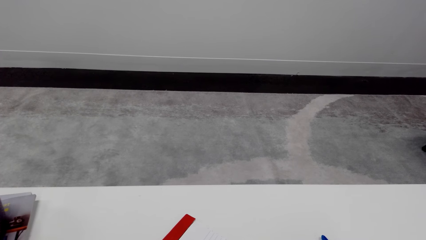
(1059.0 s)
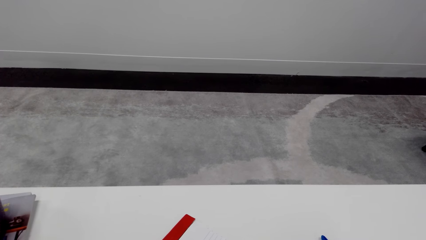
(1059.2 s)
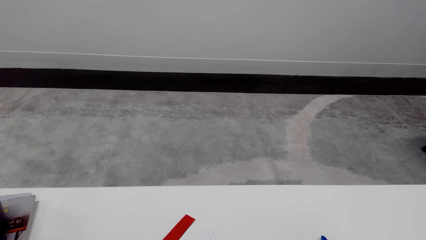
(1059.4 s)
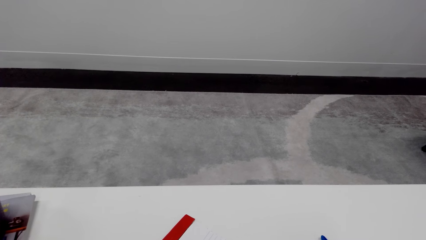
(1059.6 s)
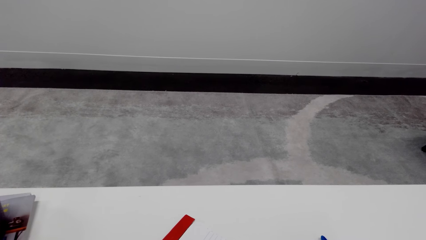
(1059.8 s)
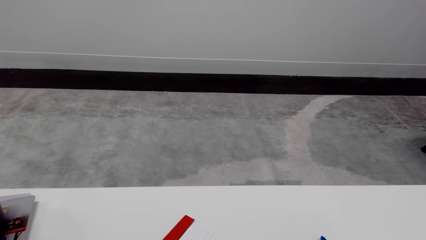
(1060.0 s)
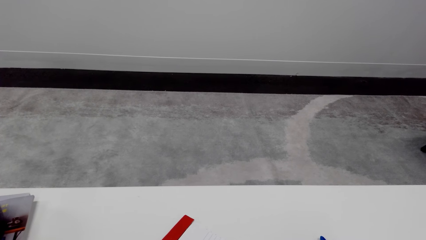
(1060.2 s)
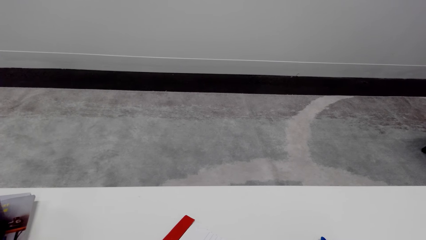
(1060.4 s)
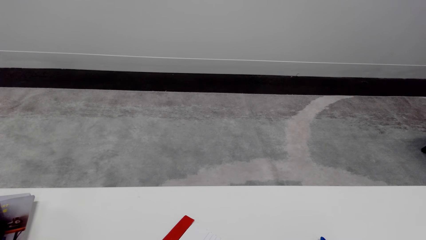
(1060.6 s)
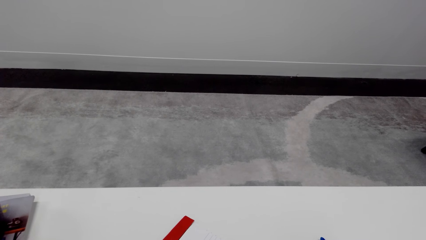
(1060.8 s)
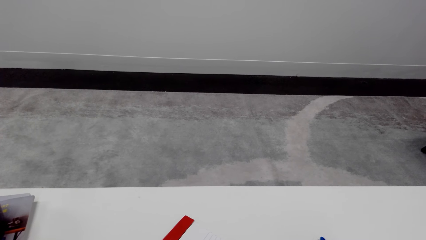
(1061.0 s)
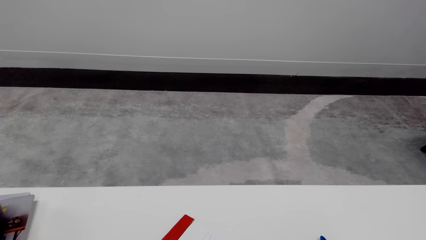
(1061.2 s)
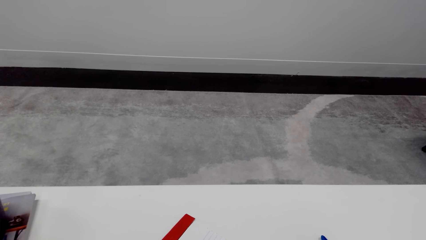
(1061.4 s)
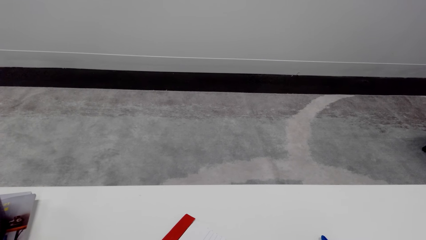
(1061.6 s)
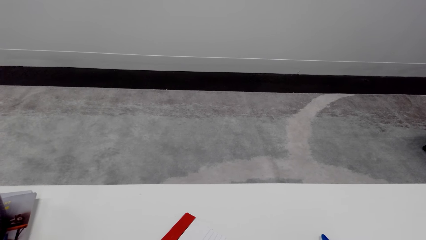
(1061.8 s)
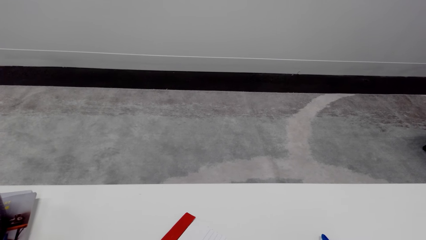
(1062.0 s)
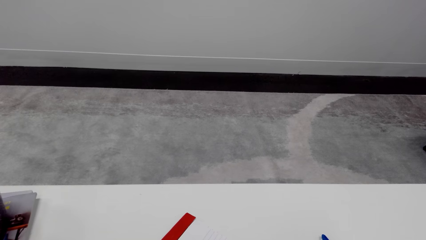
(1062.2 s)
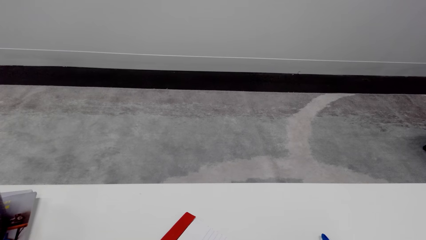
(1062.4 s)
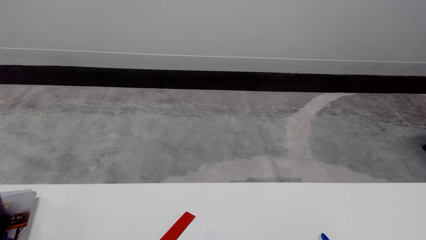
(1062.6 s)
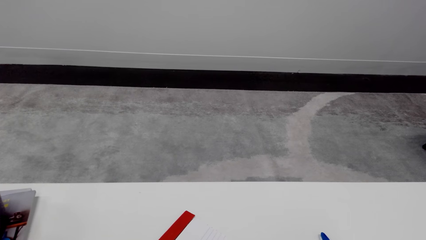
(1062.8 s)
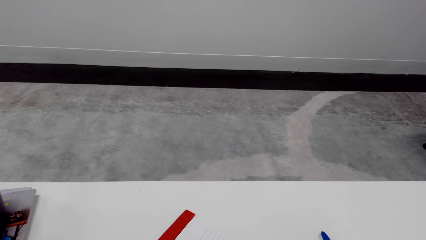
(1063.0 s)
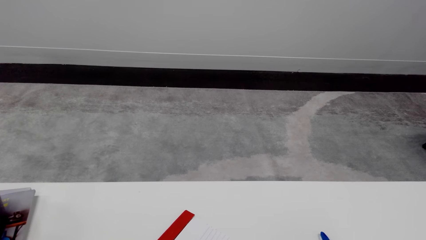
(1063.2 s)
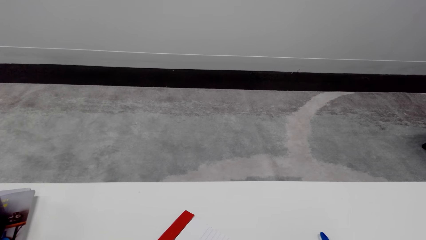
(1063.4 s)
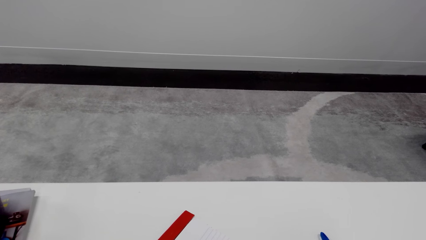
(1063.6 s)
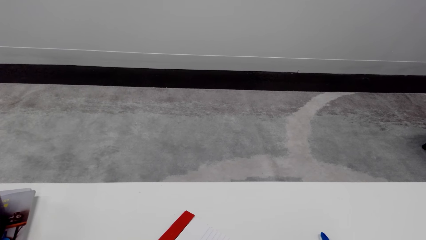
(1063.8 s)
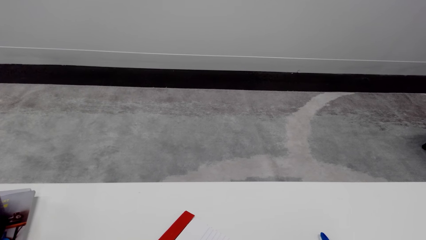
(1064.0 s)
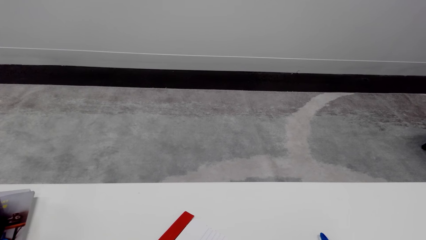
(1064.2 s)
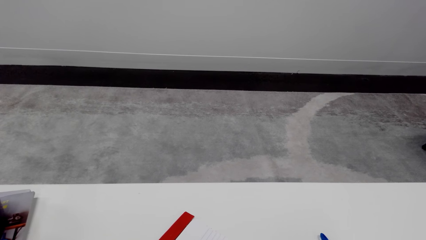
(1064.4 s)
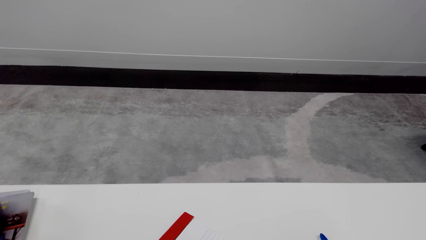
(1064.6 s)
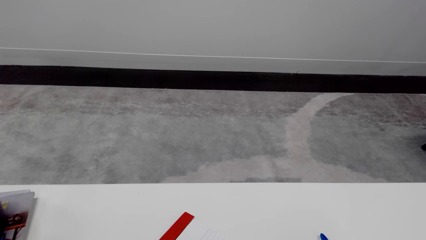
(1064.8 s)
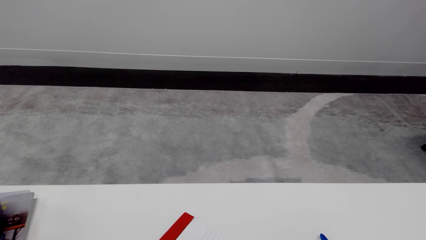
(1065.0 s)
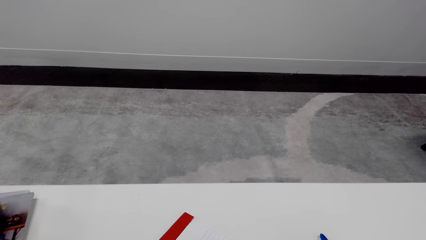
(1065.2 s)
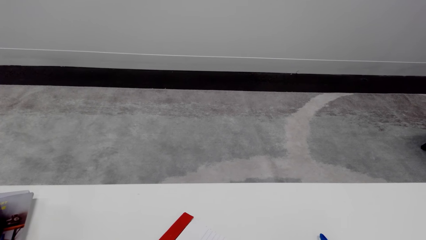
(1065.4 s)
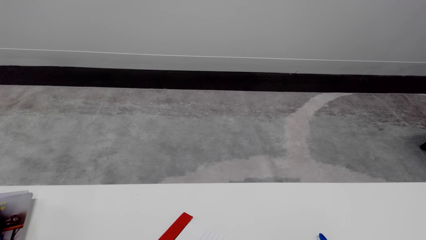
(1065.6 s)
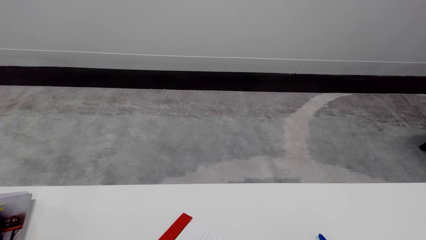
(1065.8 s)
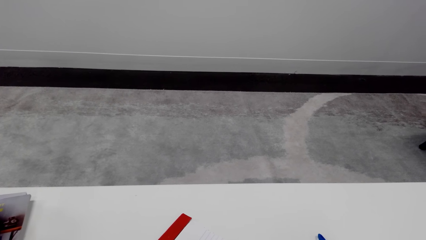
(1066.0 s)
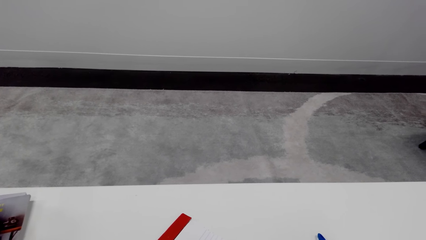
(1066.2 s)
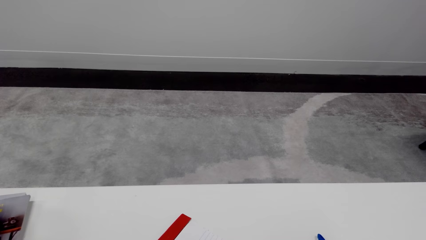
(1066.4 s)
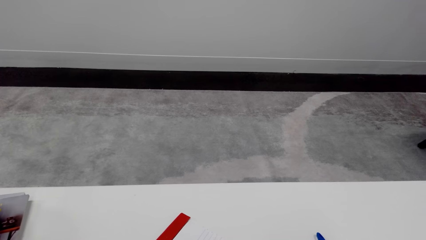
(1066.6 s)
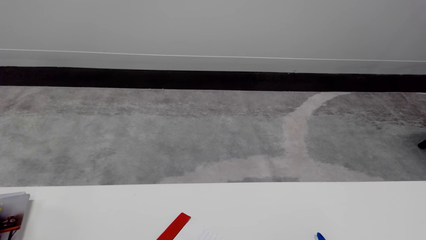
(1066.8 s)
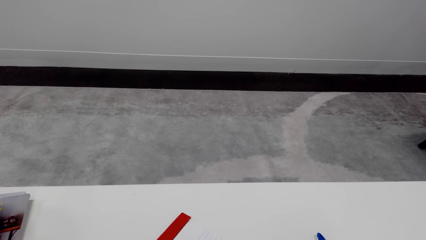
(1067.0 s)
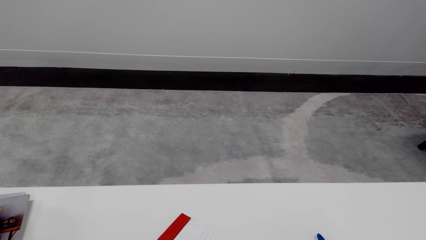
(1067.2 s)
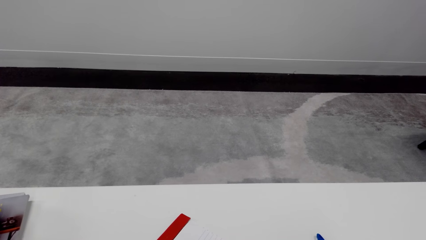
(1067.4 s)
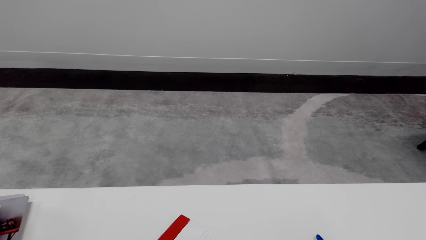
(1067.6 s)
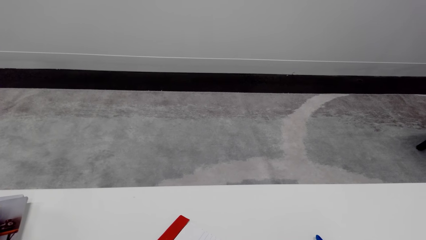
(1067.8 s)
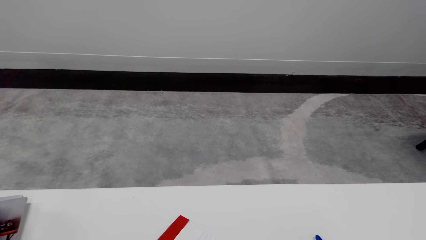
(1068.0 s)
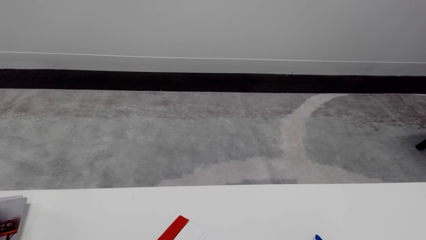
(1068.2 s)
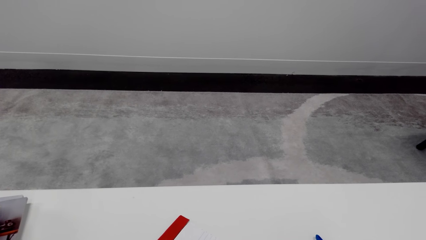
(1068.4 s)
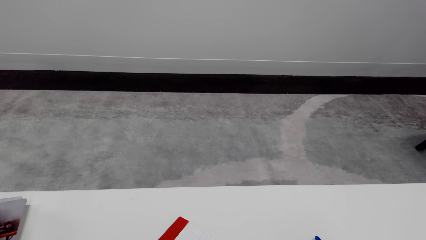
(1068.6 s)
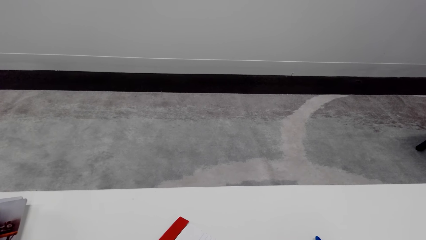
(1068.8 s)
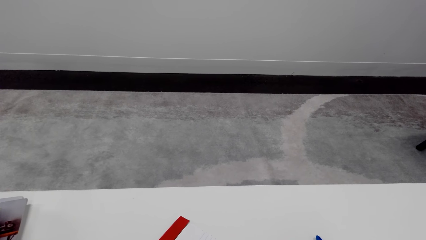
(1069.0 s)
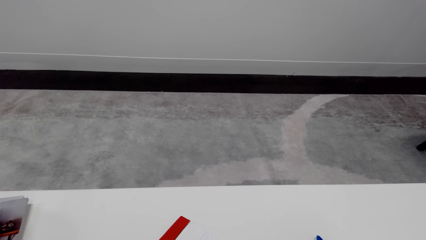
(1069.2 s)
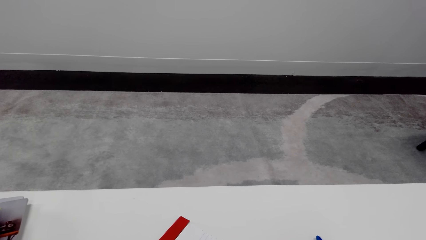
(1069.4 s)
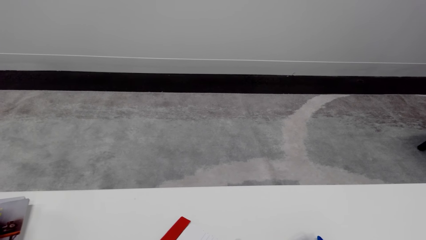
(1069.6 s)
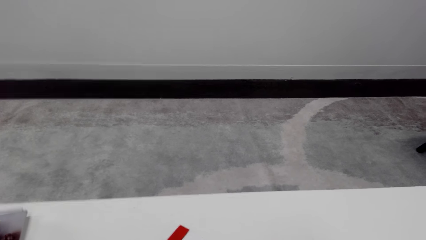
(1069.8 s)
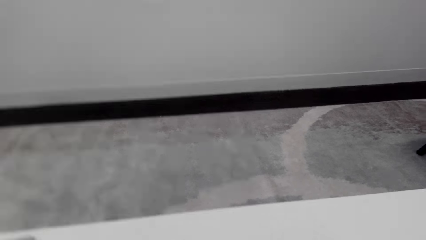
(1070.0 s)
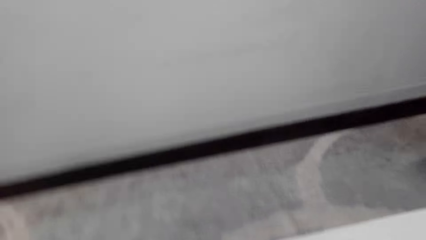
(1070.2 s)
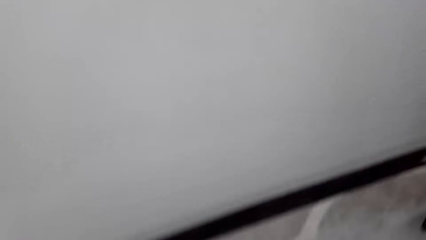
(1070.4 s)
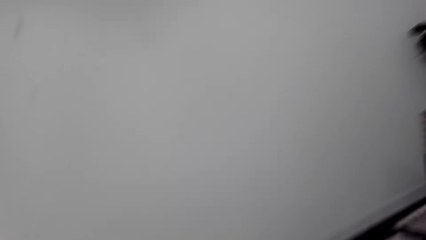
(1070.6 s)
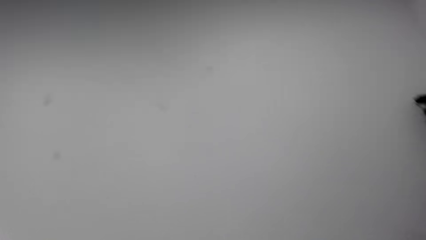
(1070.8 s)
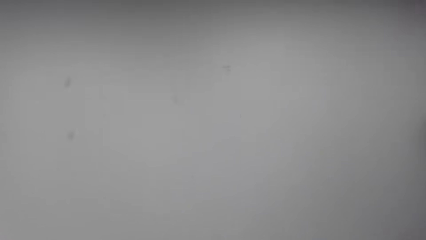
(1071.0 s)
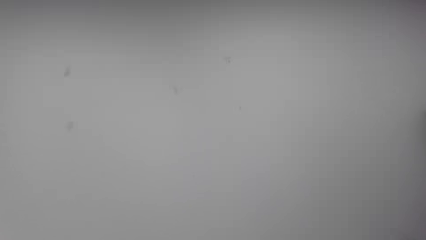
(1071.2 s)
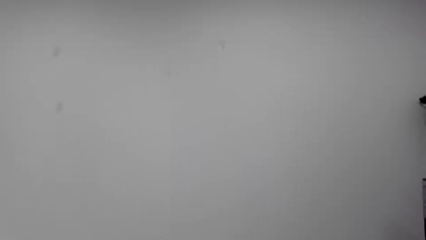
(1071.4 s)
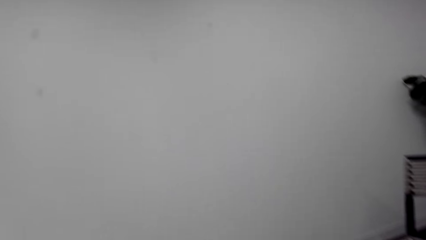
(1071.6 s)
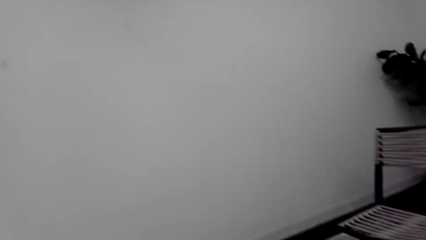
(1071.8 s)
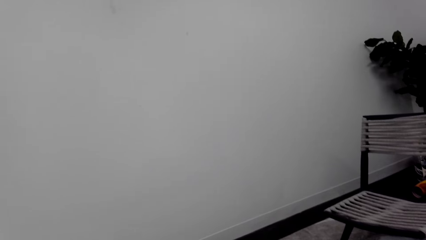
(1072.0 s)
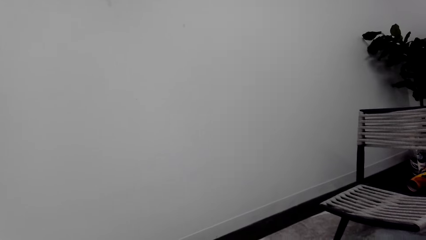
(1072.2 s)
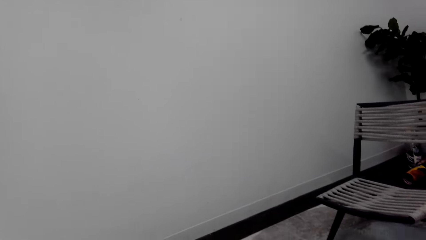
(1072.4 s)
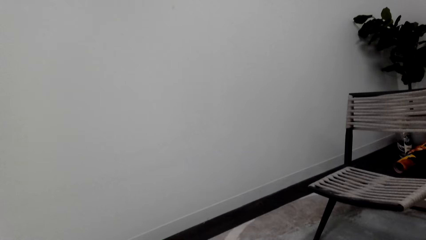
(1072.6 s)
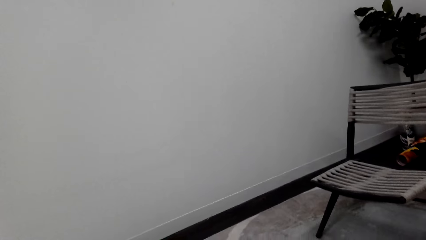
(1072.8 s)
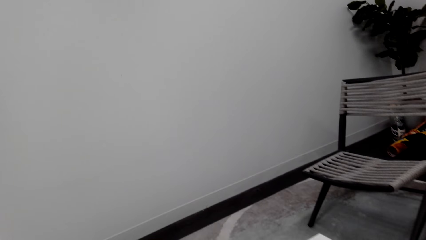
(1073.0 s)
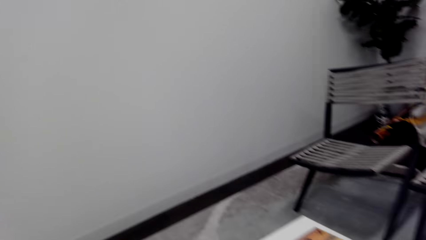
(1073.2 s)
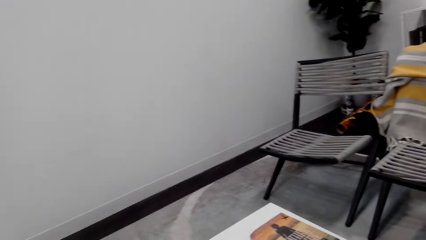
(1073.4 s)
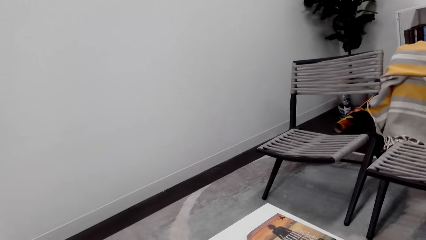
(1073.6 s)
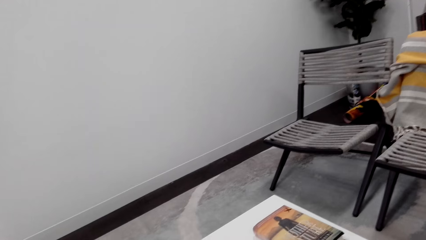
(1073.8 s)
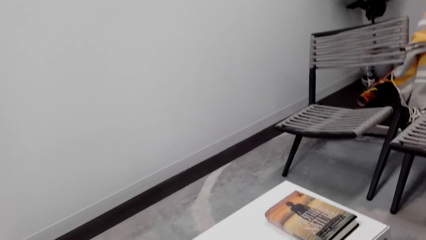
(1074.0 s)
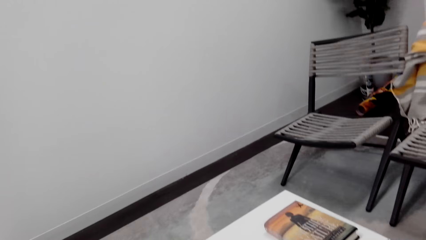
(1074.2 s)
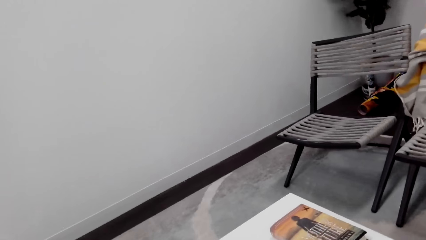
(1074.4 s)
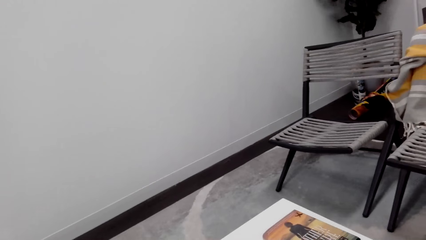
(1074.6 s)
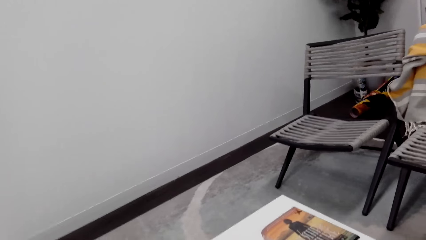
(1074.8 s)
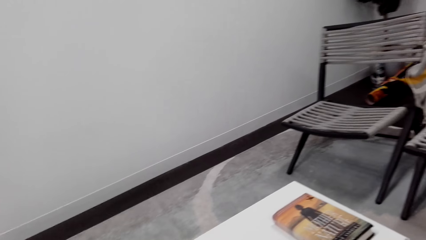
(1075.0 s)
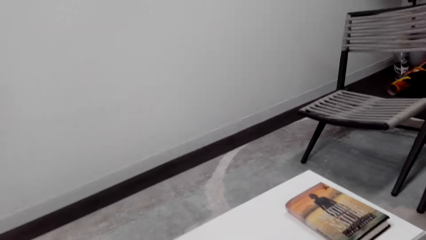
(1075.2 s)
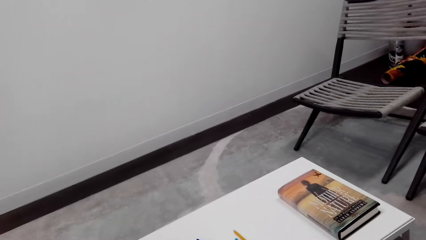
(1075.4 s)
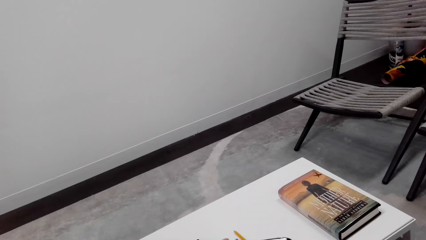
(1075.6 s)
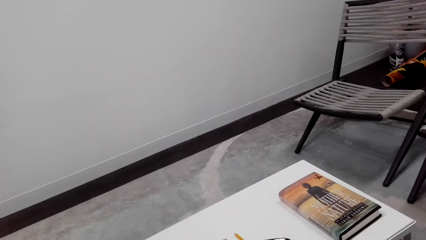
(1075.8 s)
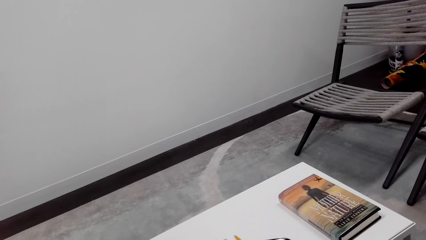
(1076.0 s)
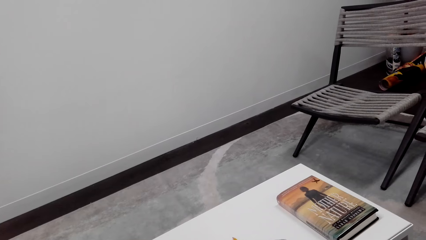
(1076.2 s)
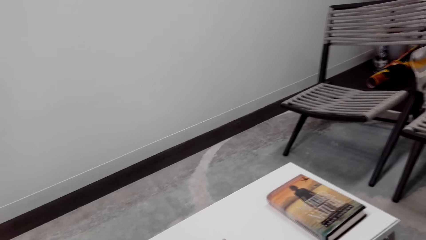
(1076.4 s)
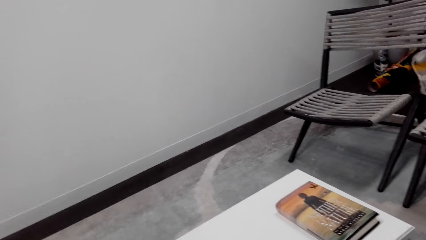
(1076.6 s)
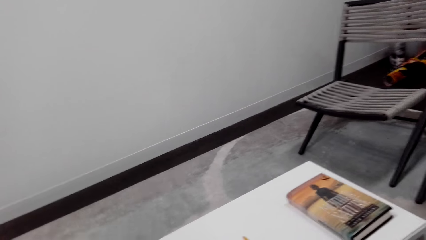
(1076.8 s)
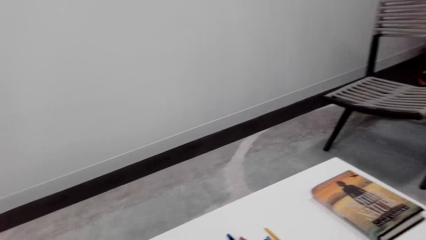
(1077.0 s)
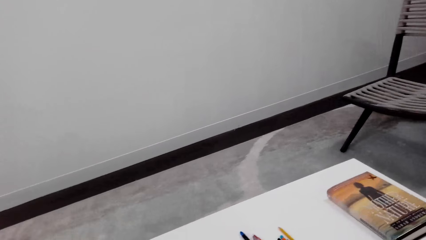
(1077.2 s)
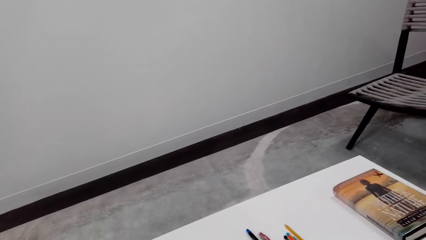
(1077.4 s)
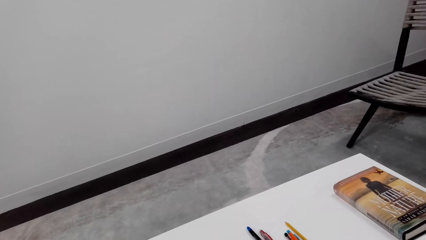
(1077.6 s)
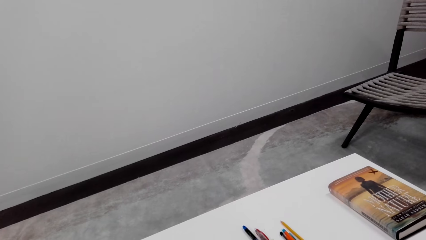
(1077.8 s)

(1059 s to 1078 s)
The camera wearer looks around a room. They converse. They look around the room. They adjust items on the table. They look around the room.
